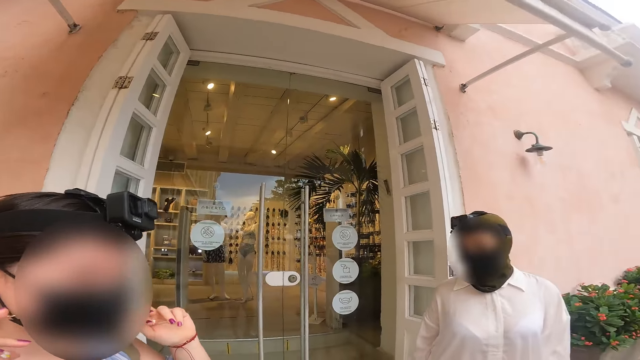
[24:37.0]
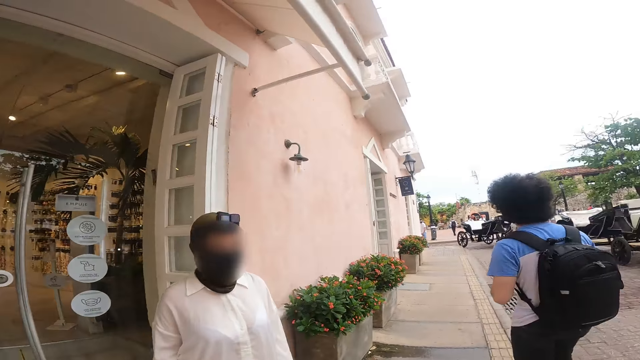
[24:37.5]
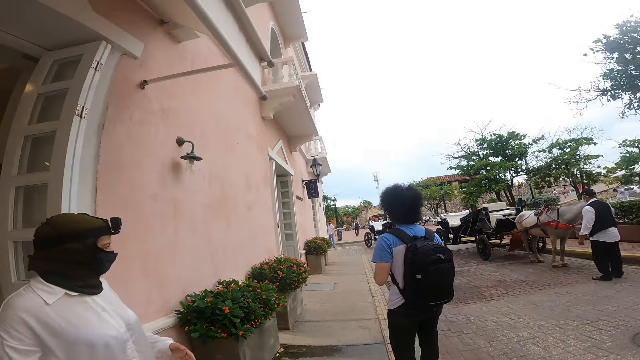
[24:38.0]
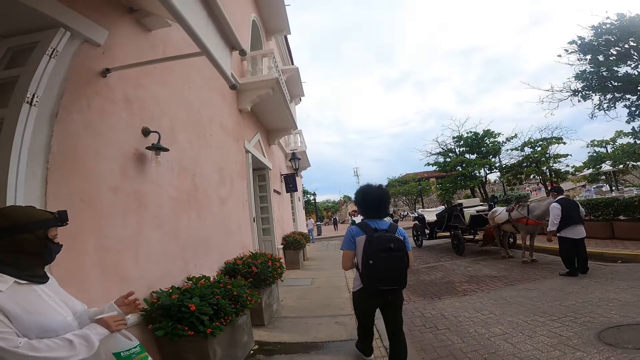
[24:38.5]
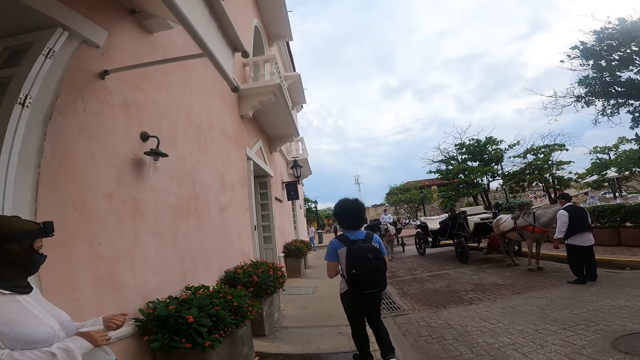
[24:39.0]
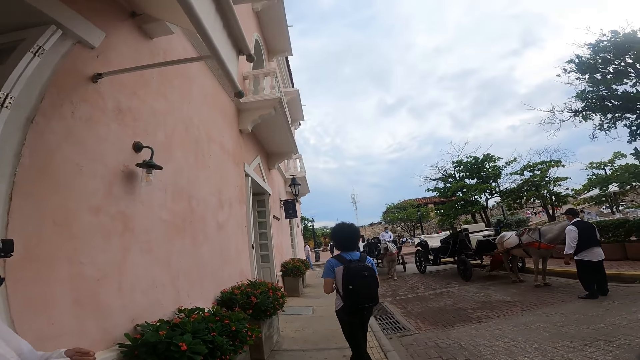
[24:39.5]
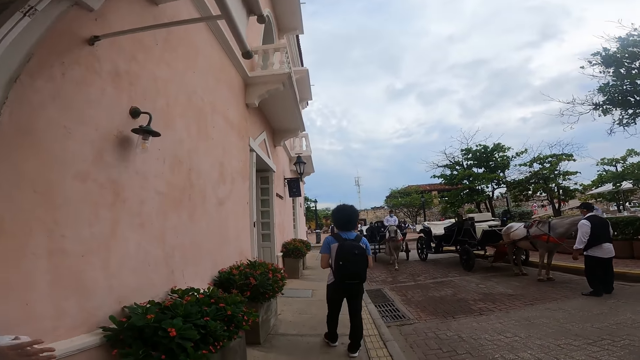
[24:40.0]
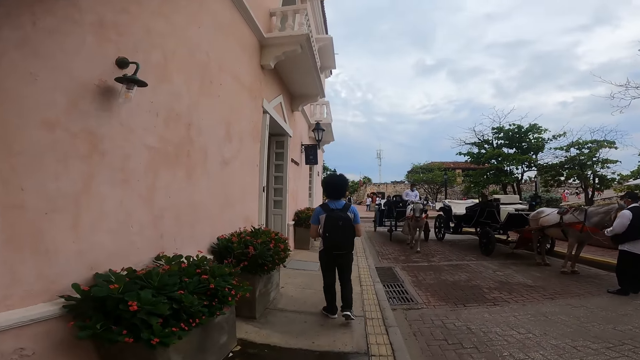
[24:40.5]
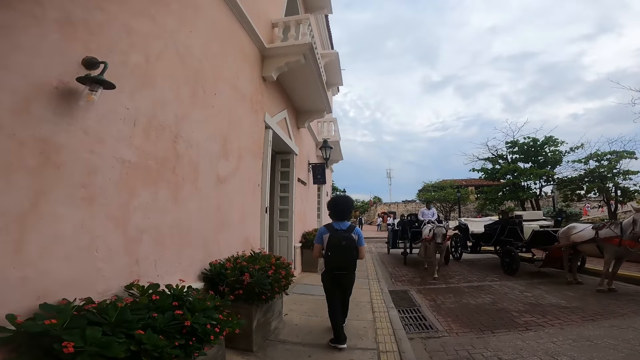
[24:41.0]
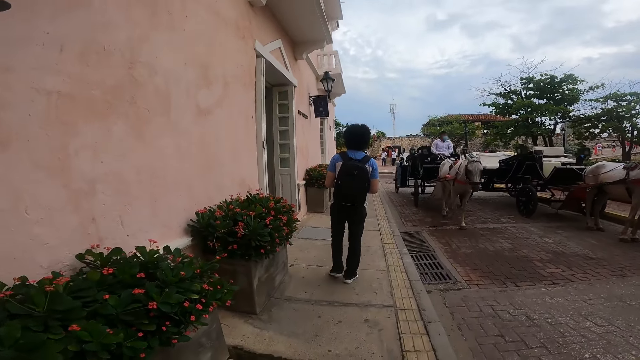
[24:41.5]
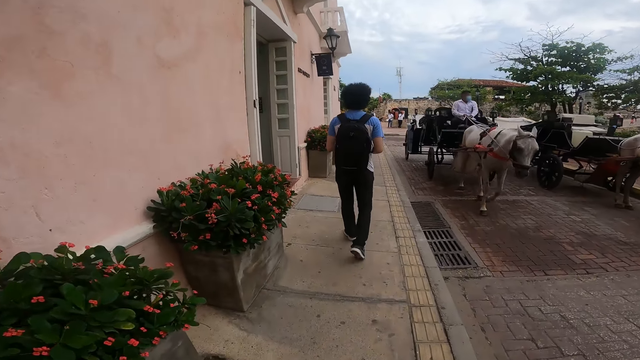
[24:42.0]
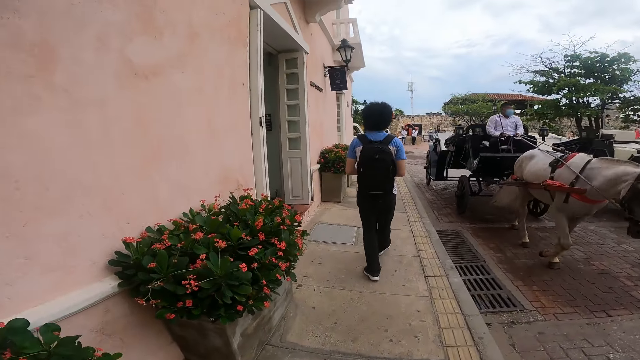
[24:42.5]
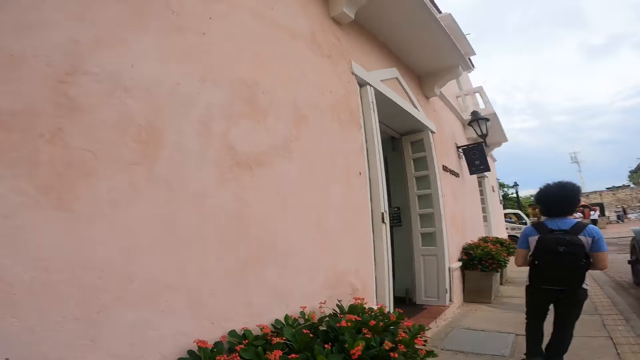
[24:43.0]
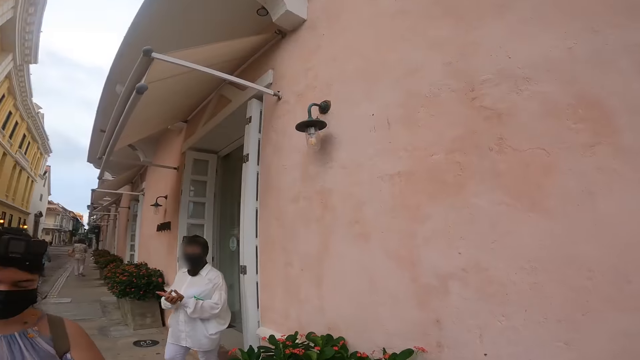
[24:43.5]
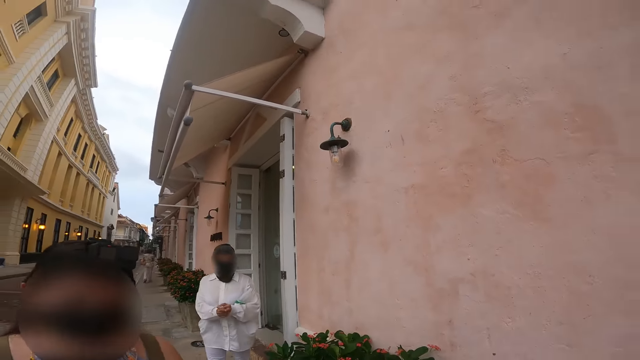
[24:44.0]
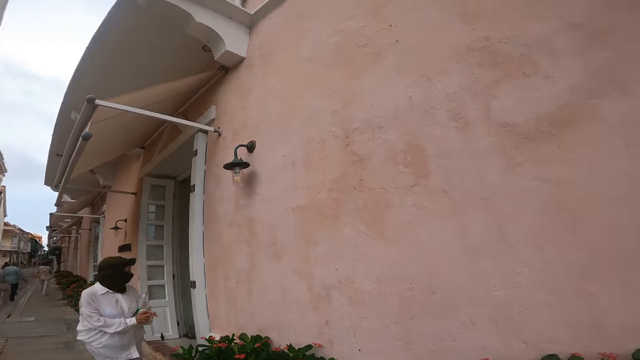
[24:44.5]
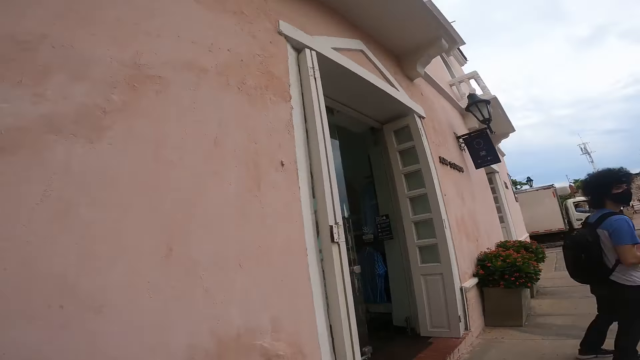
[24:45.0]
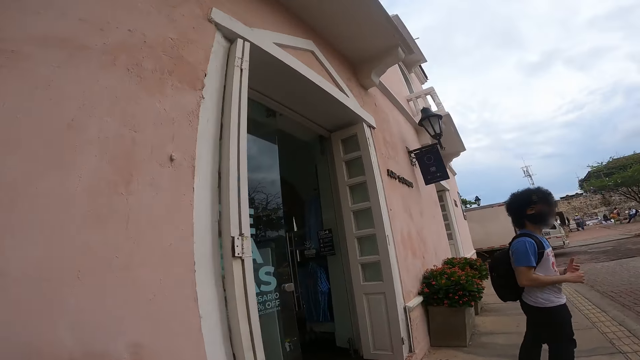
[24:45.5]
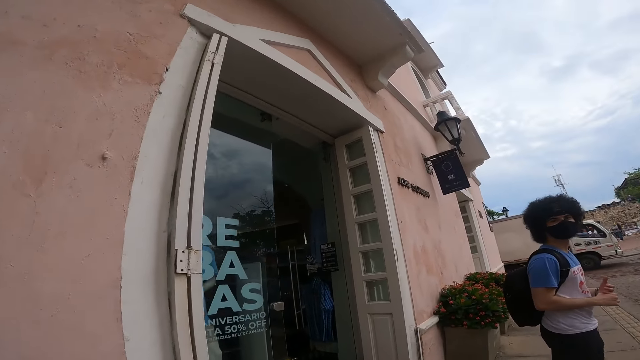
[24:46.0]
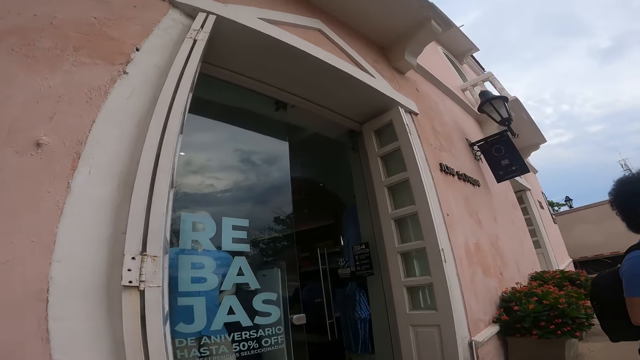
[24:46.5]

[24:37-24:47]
The man walks on the walkway. The camera wearer walks on the walkway. The woman sprays some sanitizer to her left hand with a spray bottle in her right hand. Another man rides a horse cart past the first man. The other man rides the horse cart past the camera wearer. The woman cleans both hands against each other. The camera wearer looks around. Another woman walks on the walkway. The first woman walks on the walkway.

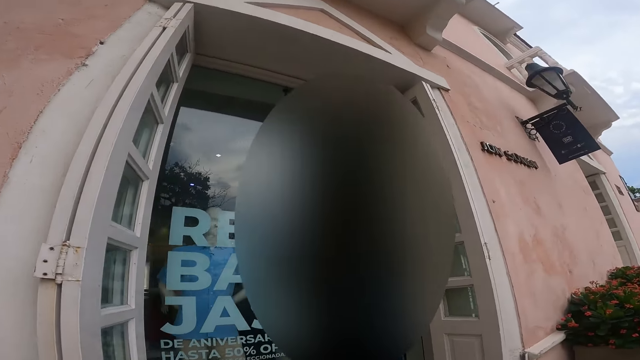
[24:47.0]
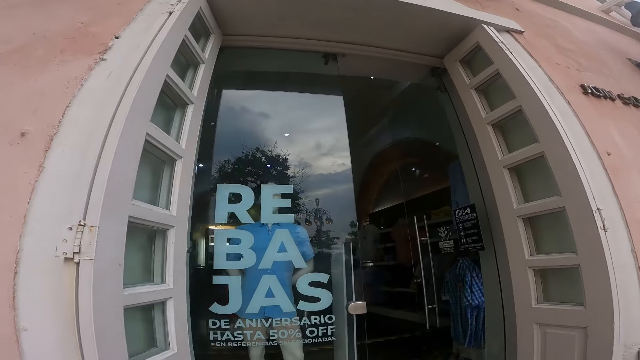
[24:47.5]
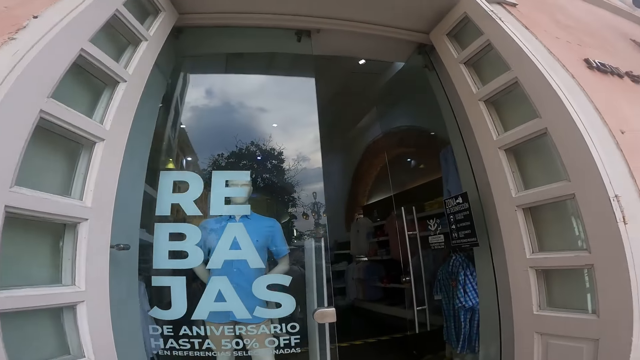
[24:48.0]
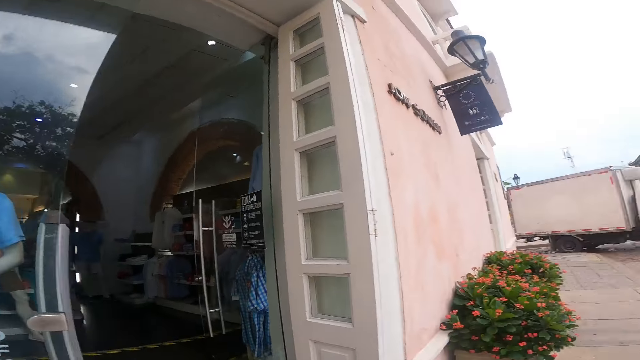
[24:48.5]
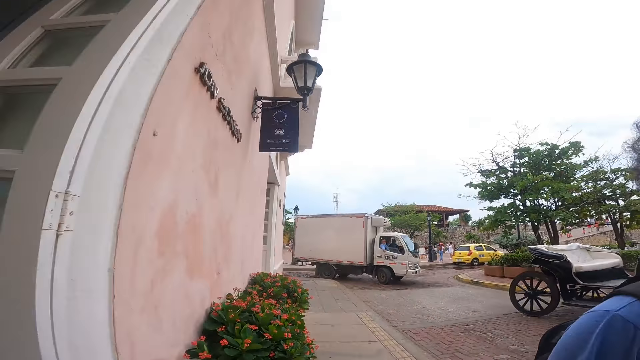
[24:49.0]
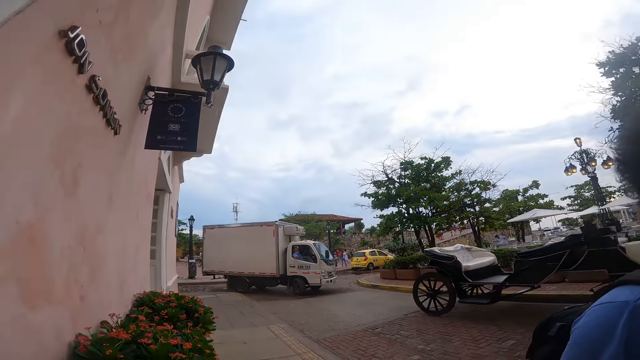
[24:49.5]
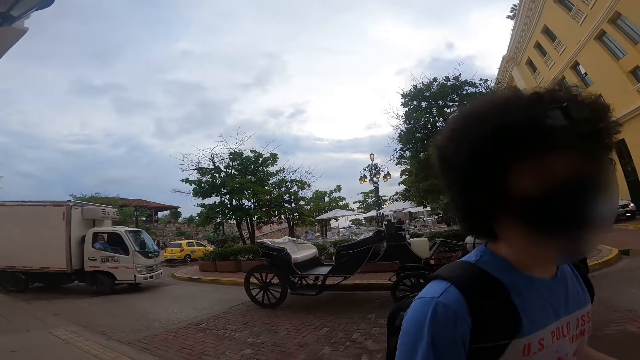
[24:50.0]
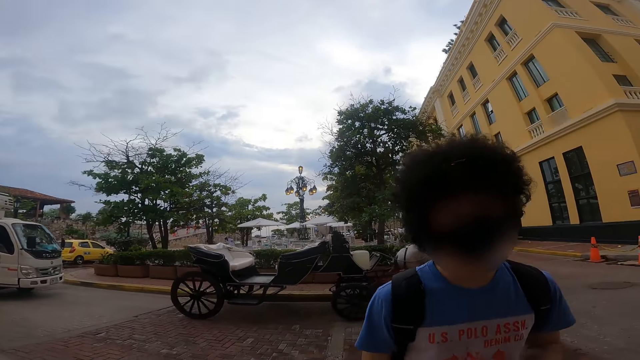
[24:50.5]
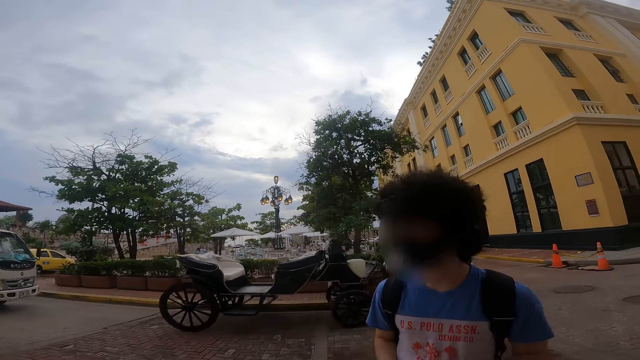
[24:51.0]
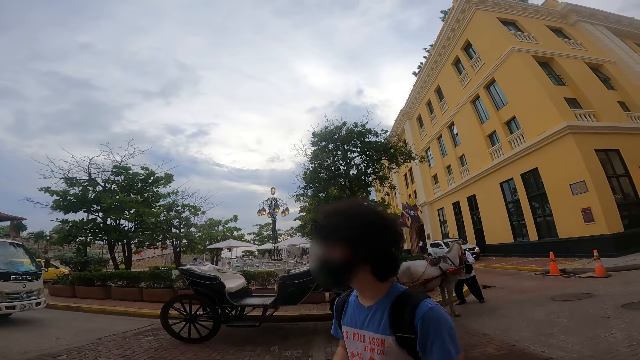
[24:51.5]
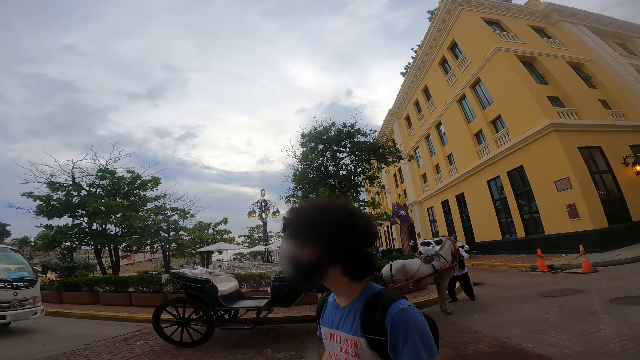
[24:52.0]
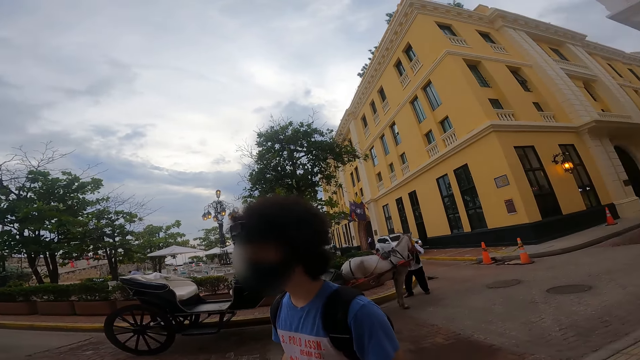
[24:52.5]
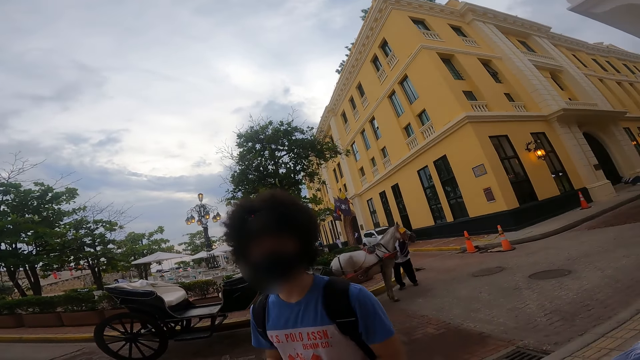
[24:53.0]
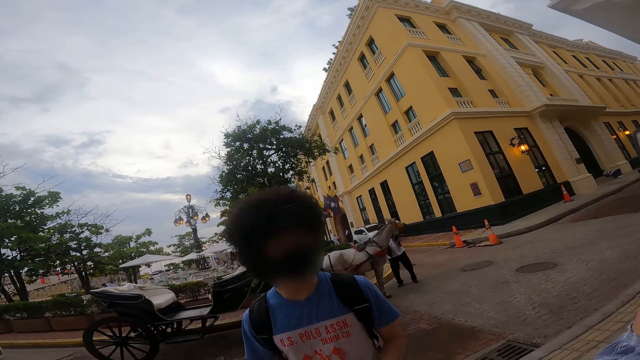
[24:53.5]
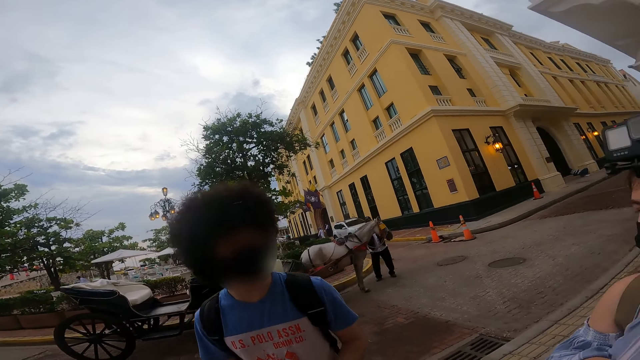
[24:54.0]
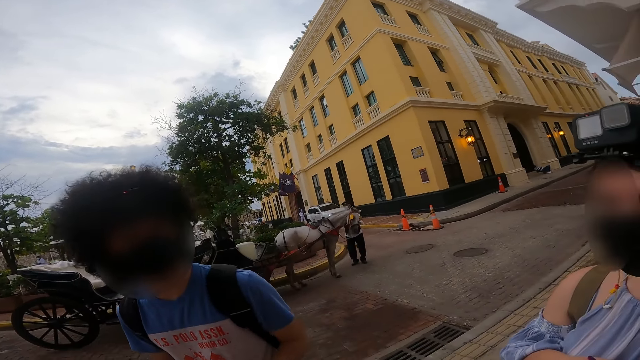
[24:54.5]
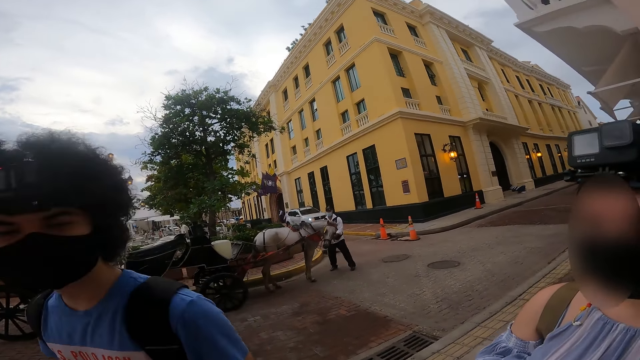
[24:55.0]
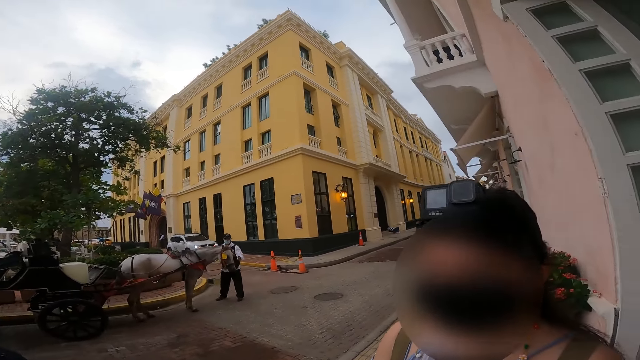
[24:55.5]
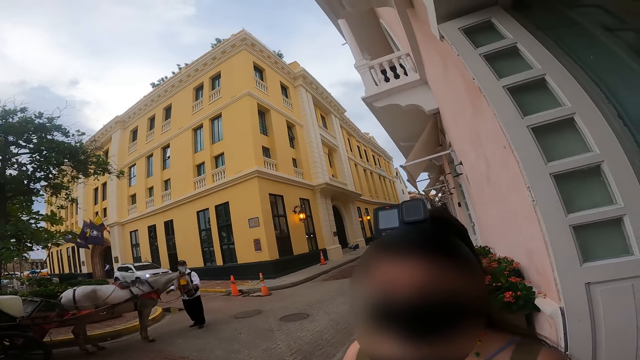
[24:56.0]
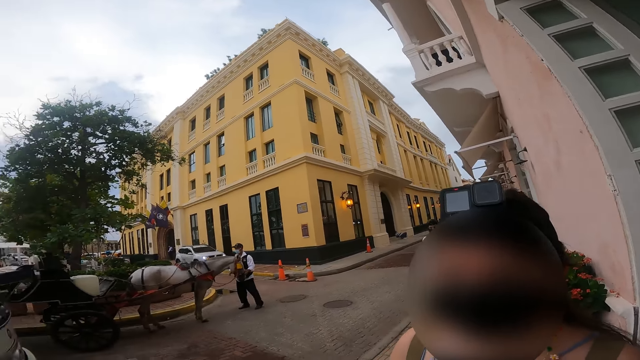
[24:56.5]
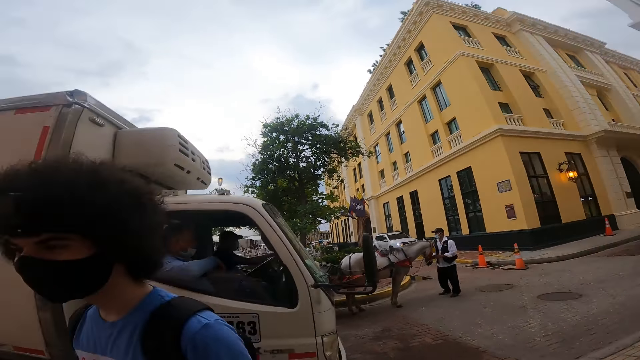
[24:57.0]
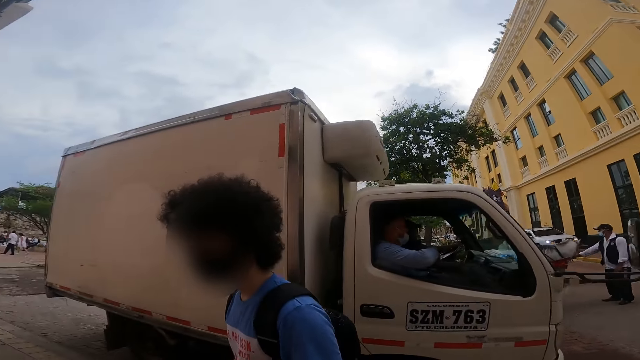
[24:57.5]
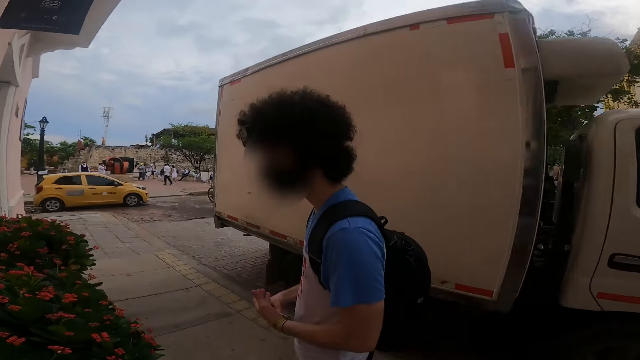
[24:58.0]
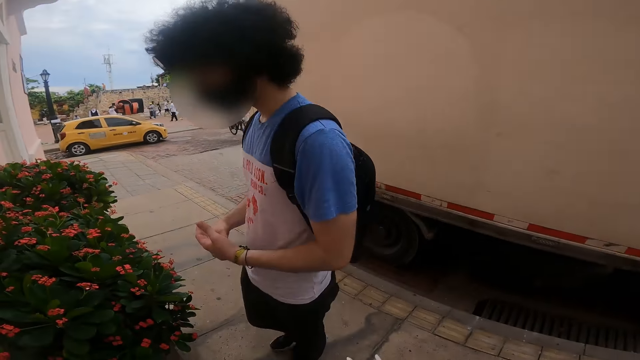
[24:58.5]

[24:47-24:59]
The camera wearer looks through the window and looks around. A person talks to the camera wearer. The camera wearer looks at another person. A truck drives past the camera wearer. The truck drives past a man.
